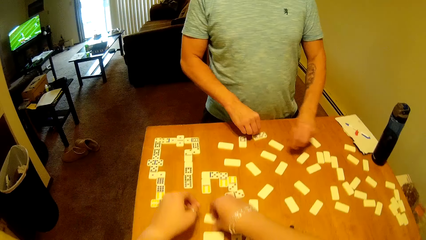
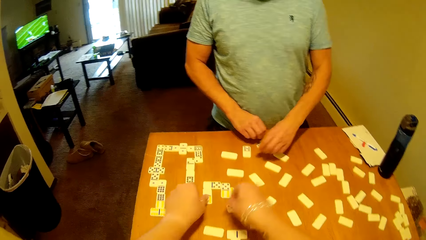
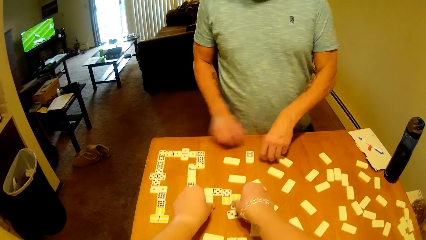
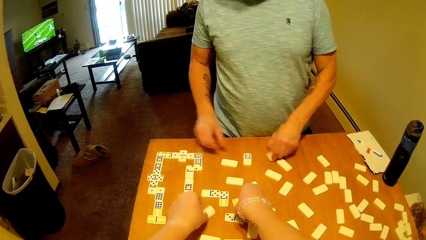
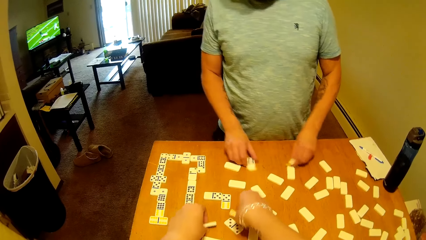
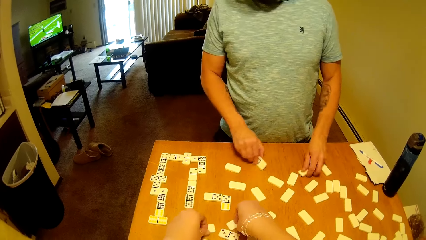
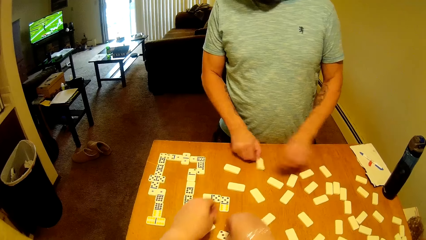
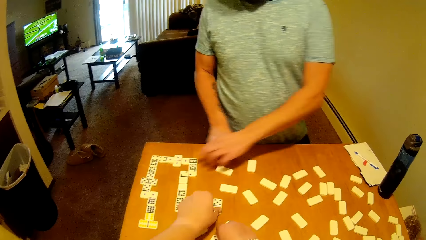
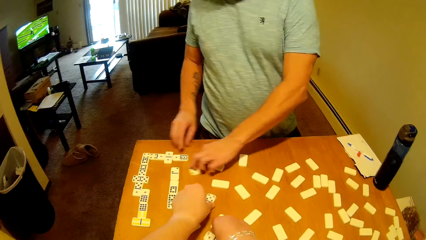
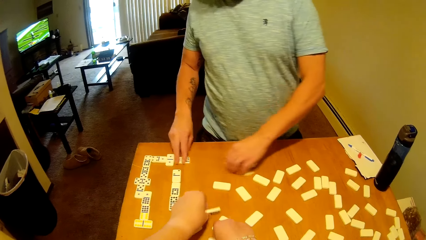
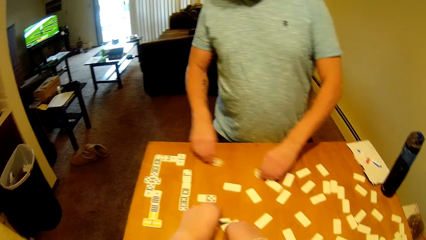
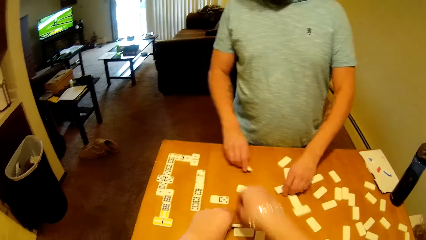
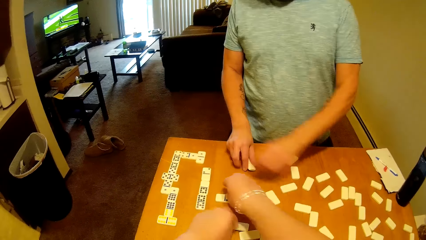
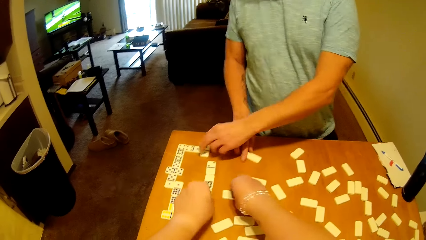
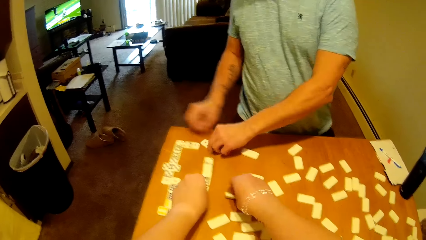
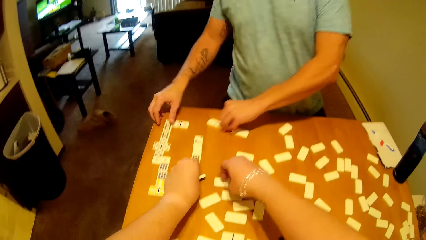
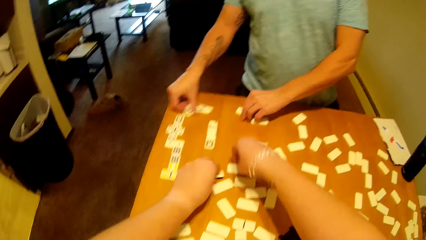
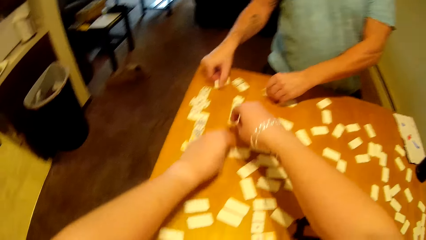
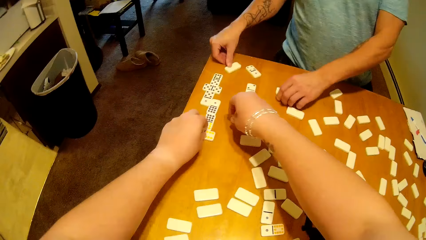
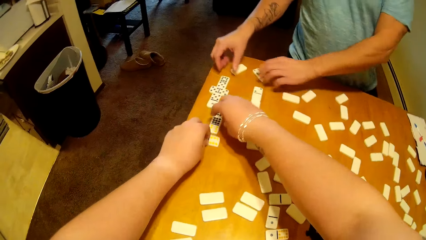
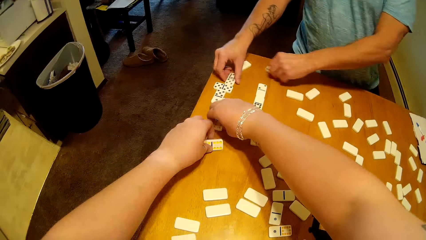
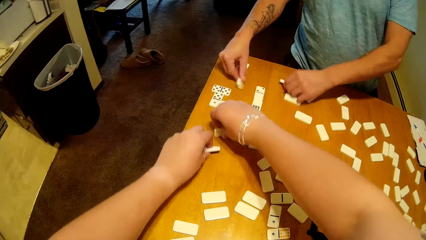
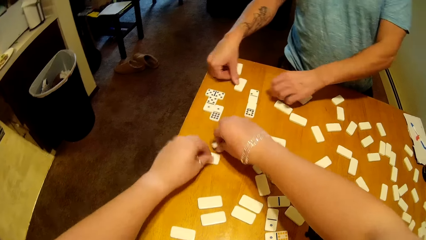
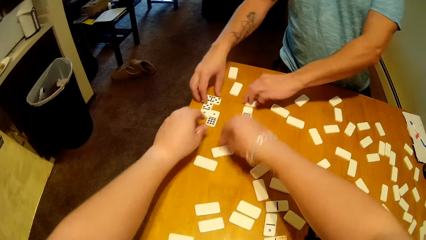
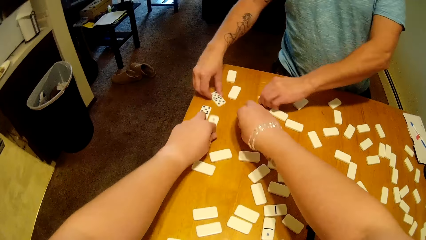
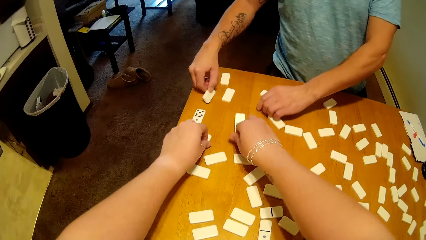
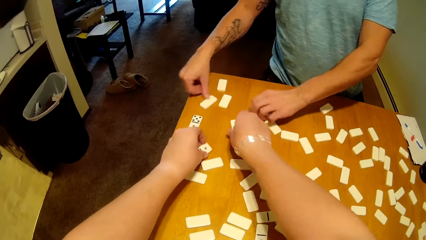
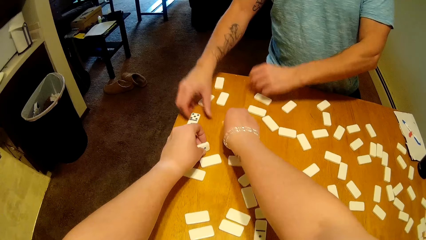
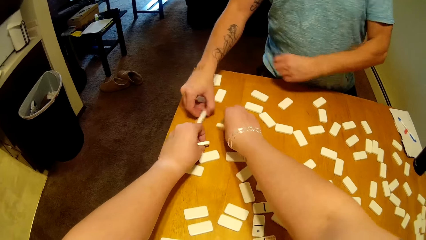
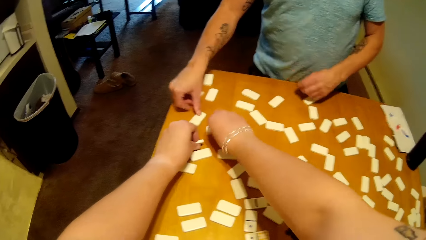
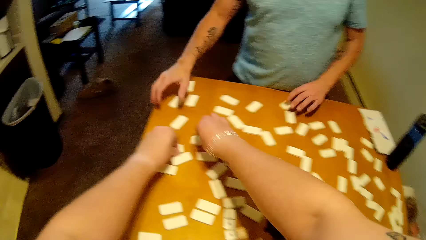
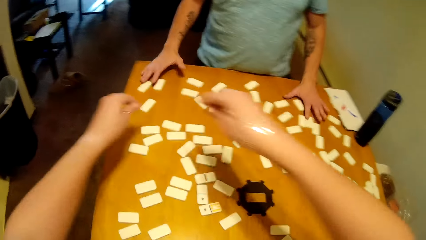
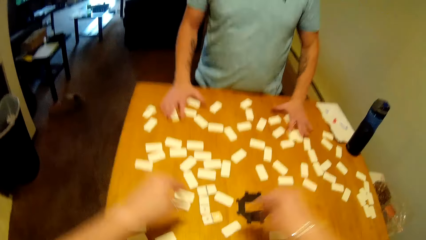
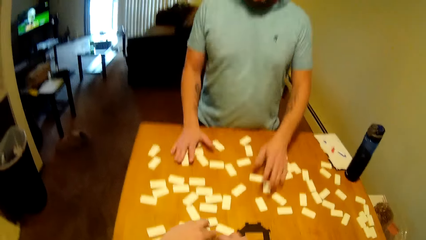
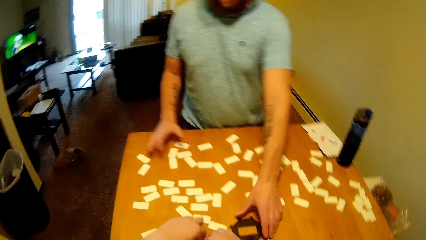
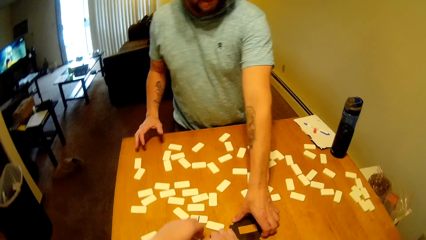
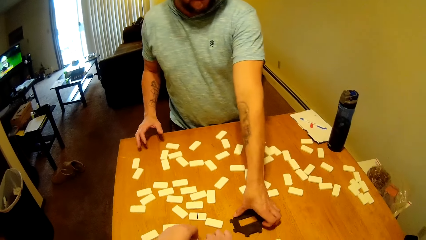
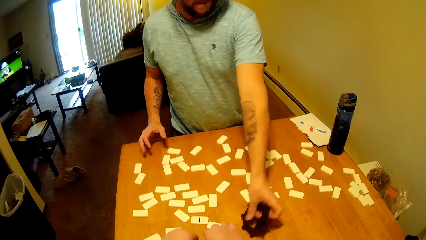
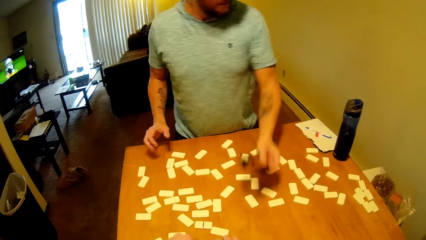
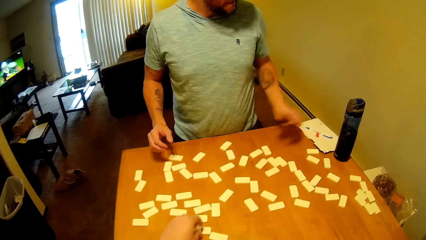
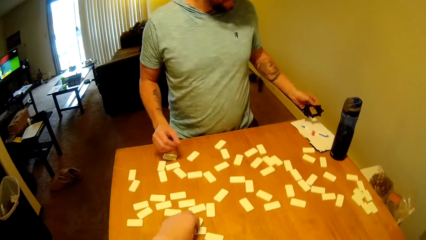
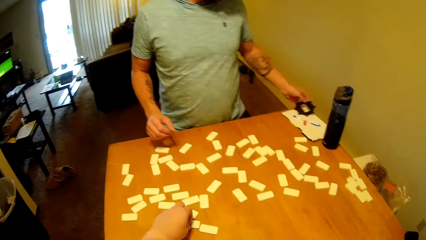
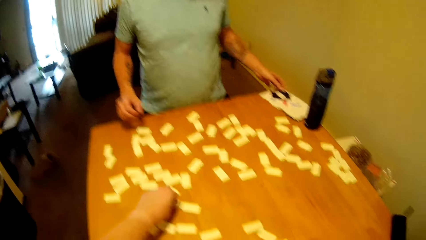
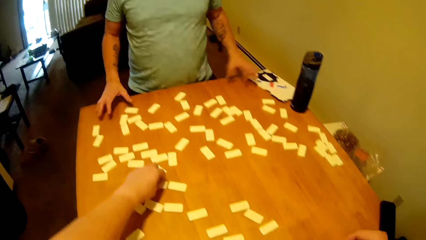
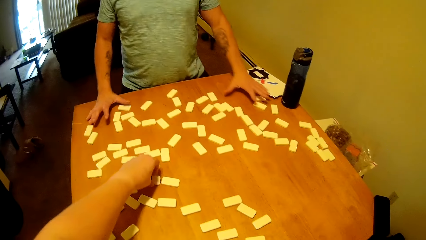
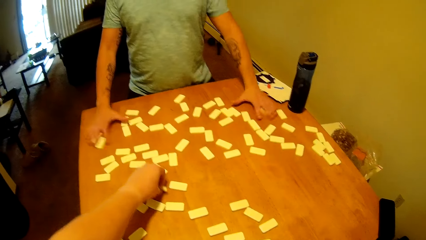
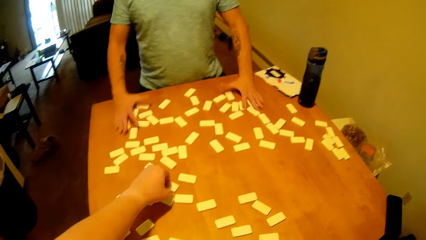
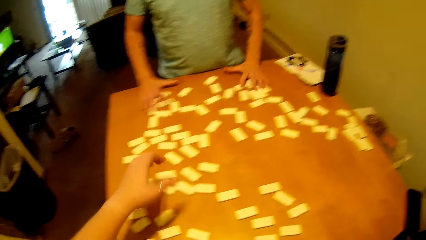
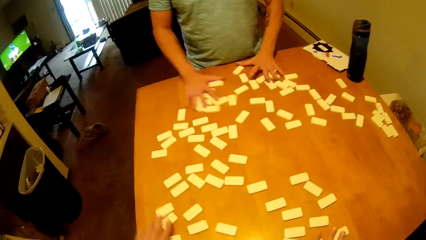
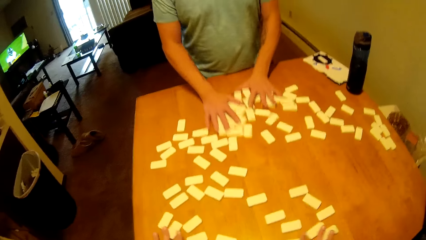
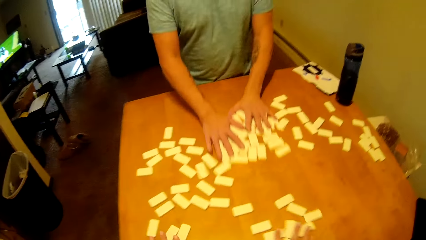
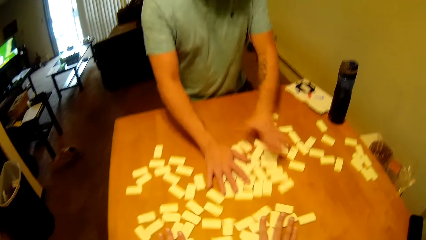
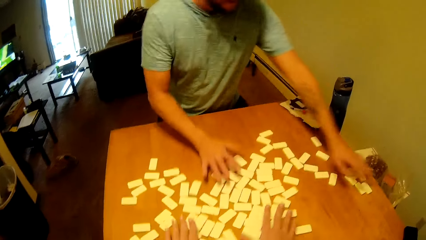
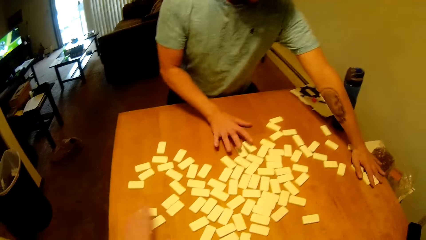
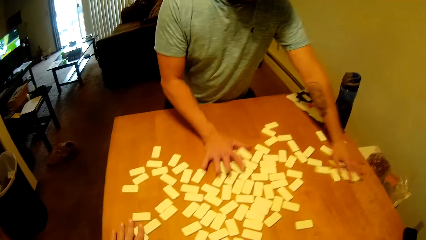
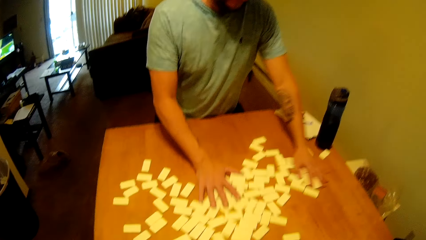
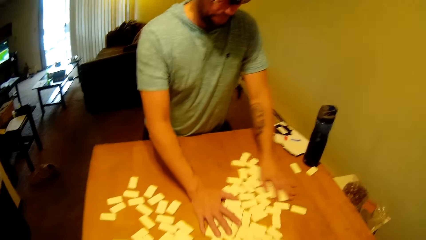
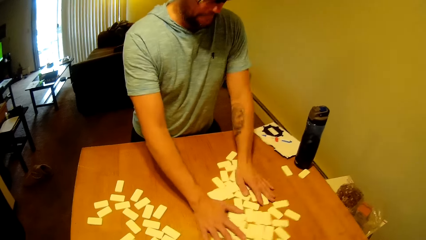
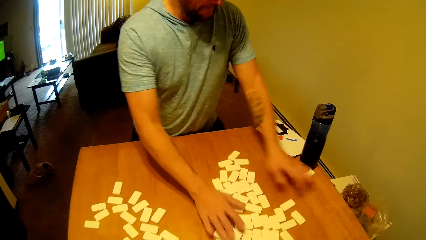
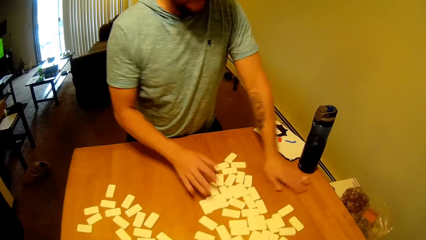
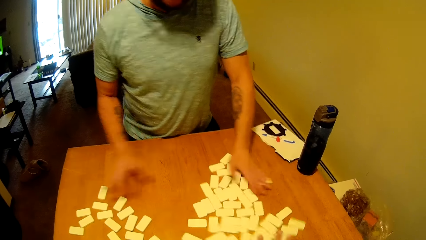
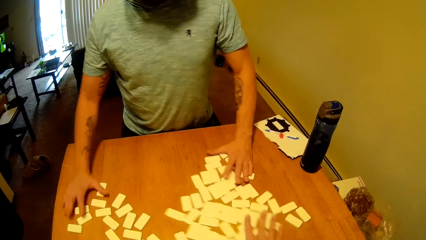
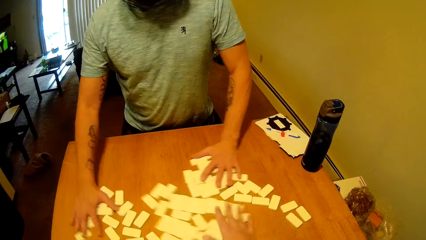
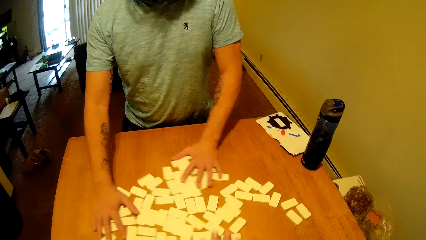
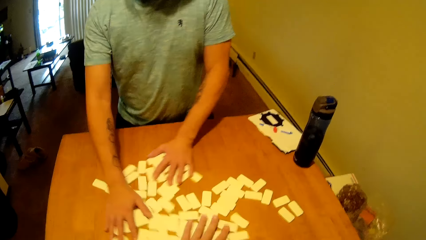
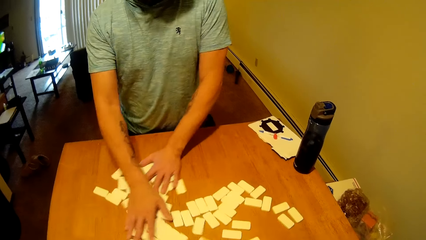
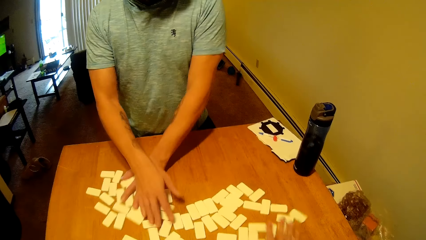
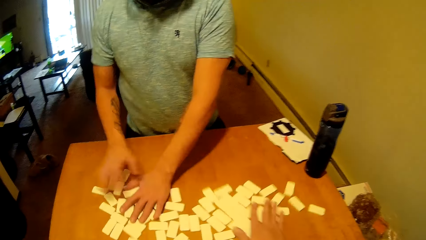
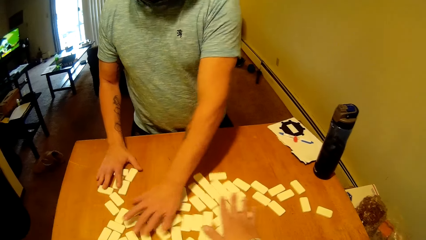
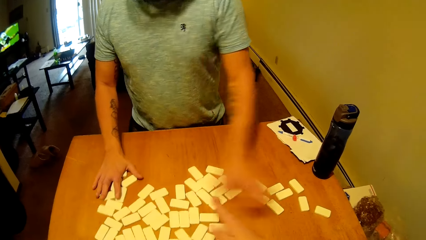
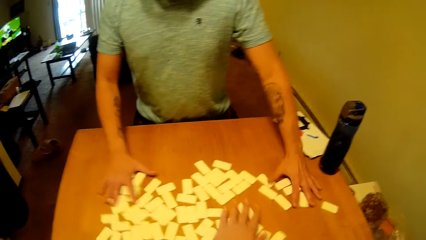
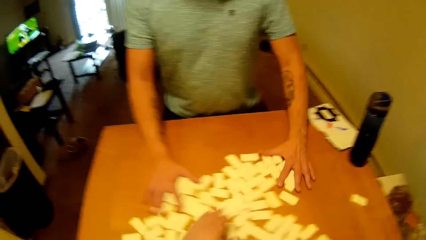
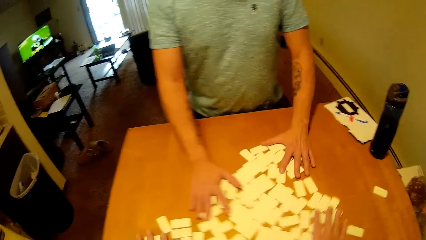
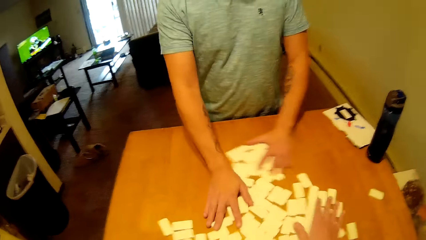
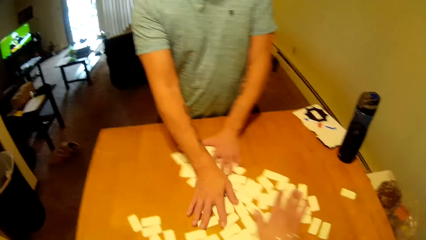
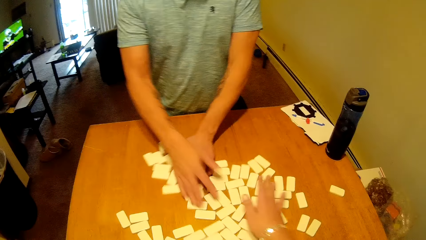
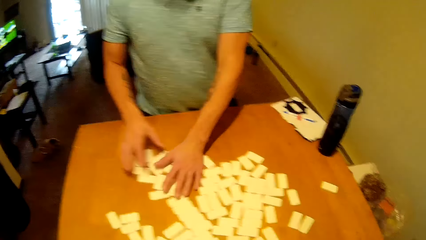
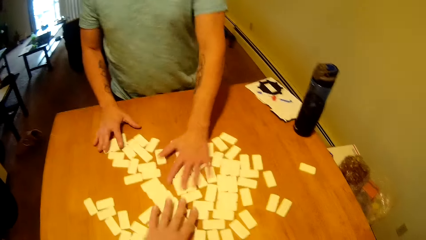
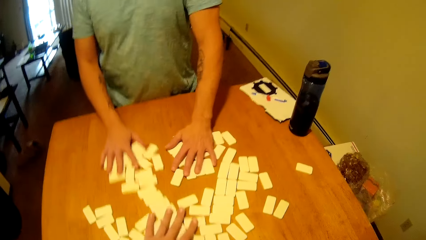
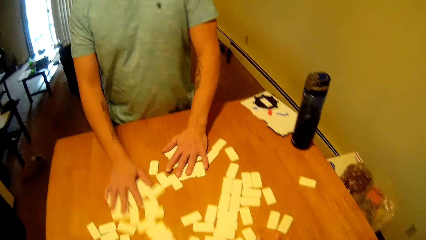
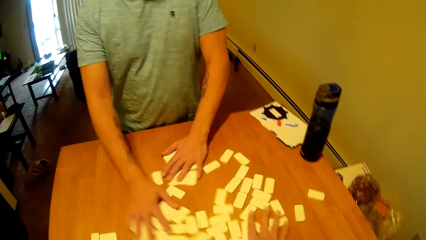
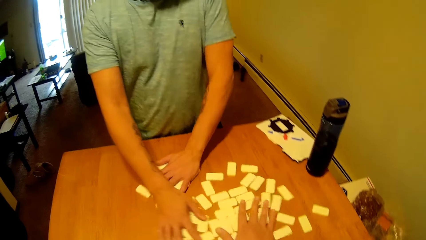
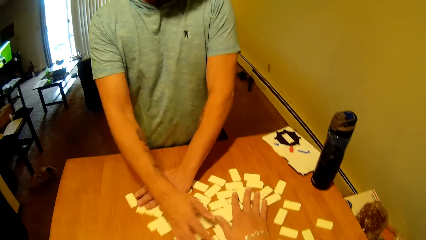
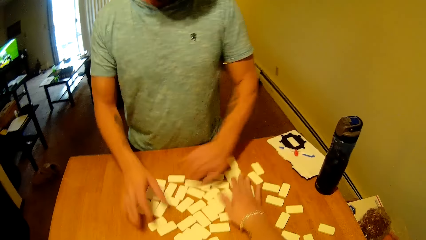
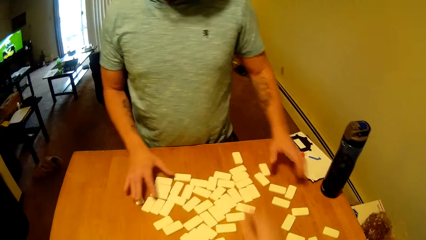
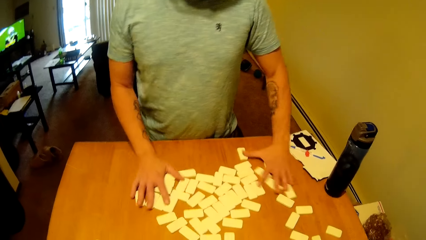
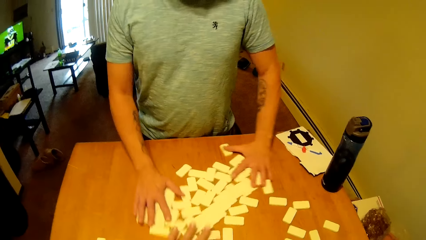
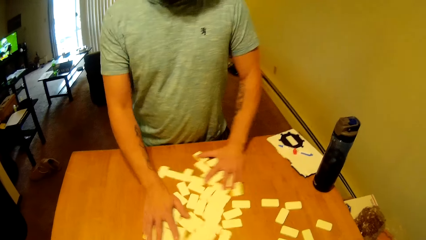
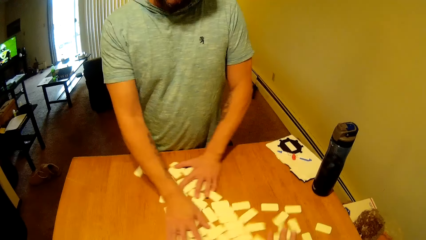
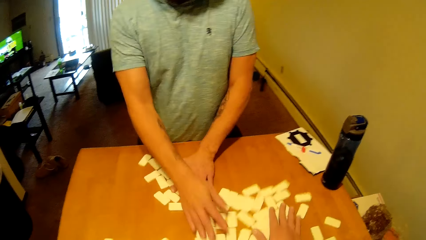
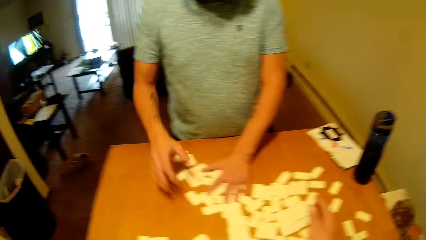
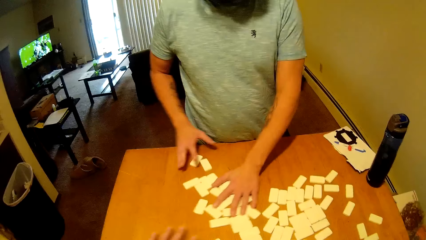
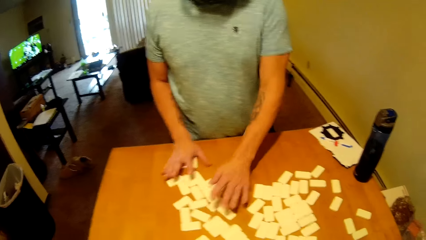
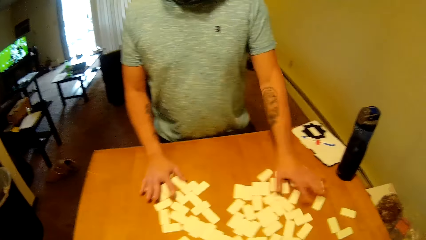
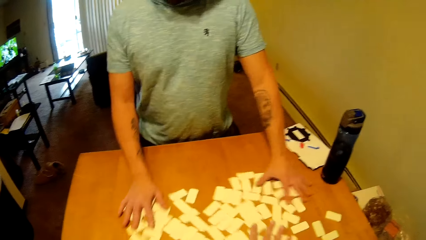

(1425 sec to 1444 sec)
The camera wearer turns the domino tiles on the table. A man picks the domino tray on the table and puts the domino tray on the table. The camera wearer mixes the domino tiles on the table. The man mixes the domino tiles on the table. The camera wearer puts together the word boards. The man puts together the word boards. The camera wearer reshuffles the word boards. The man reshuffles the word boards.
